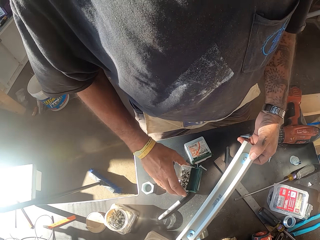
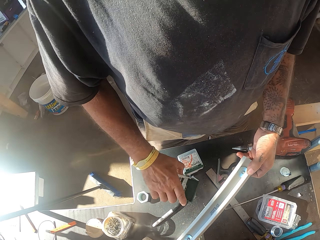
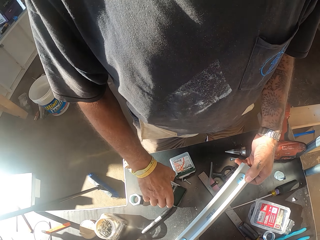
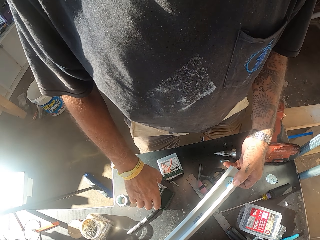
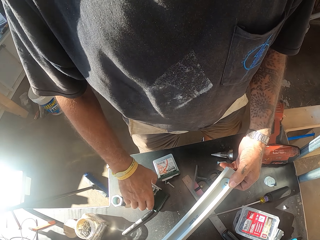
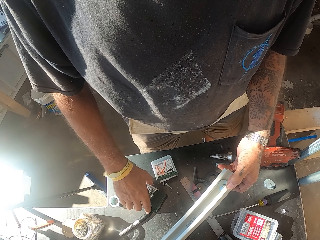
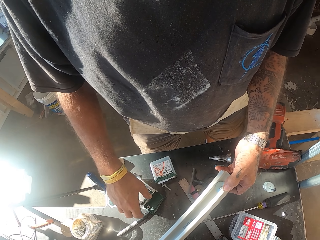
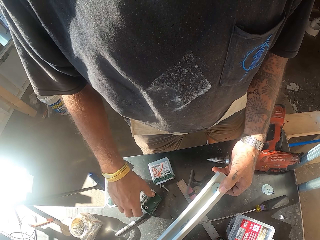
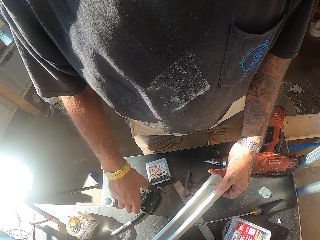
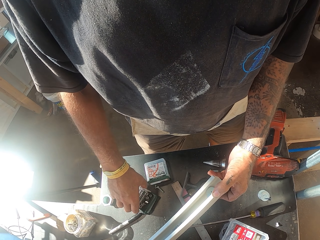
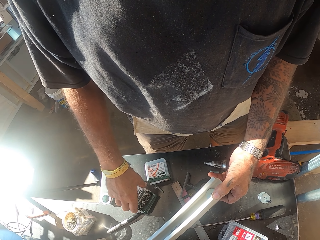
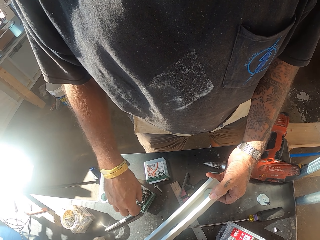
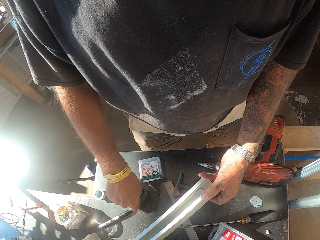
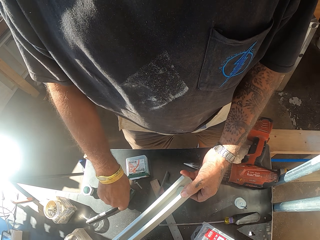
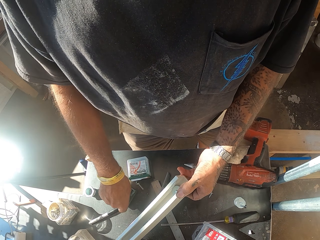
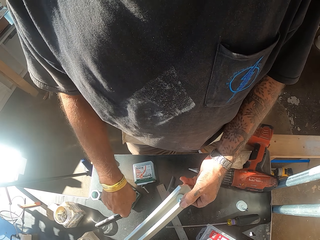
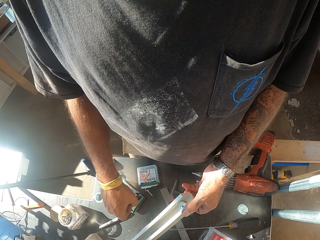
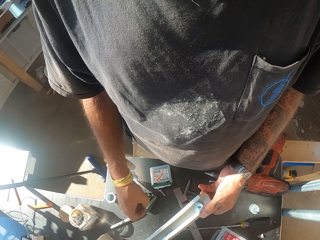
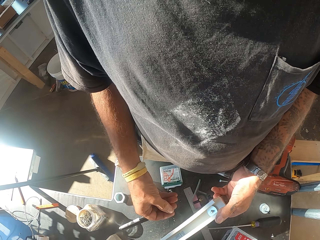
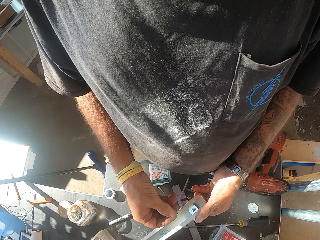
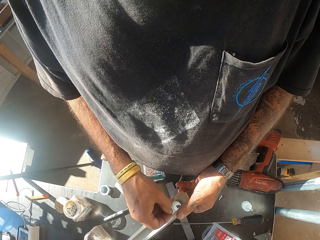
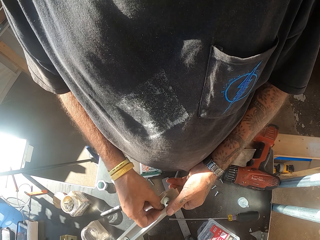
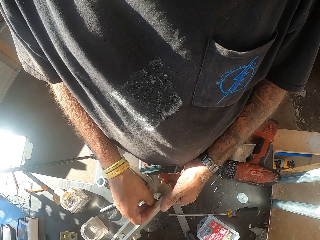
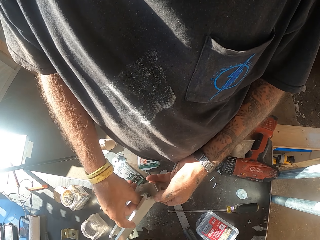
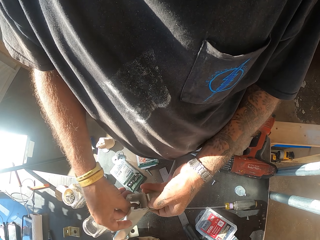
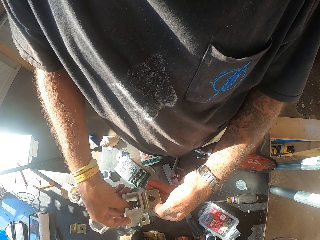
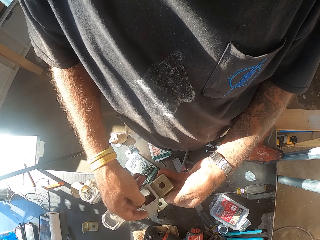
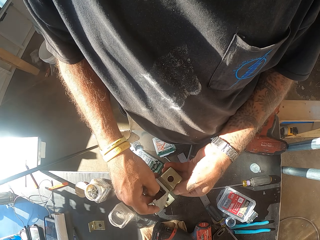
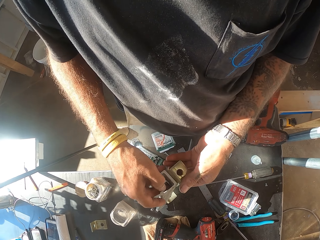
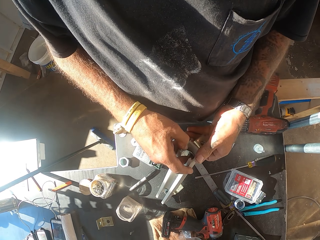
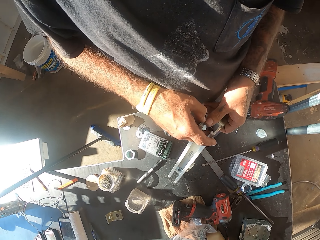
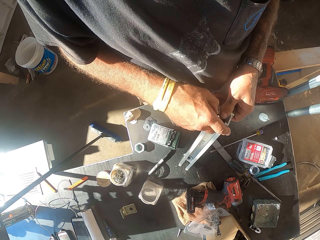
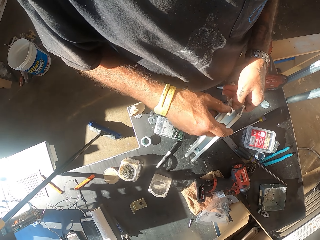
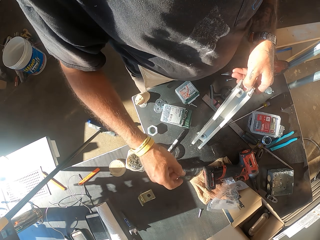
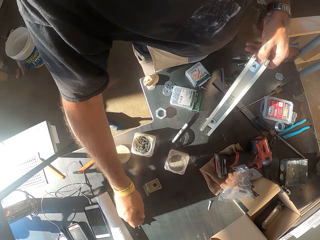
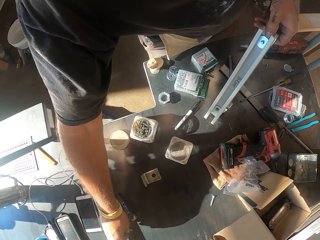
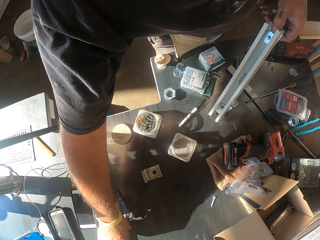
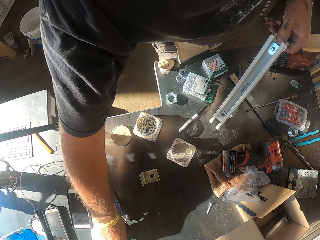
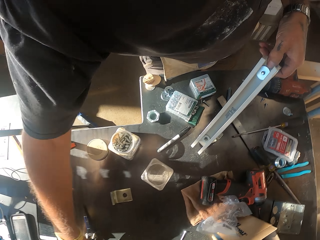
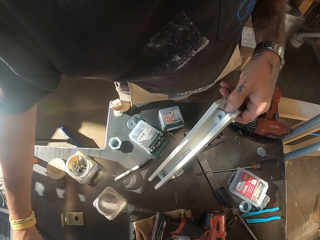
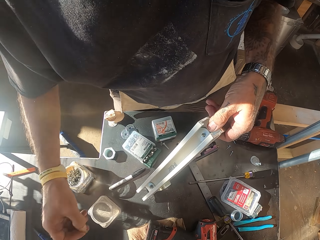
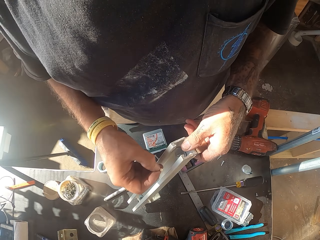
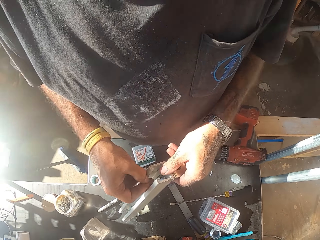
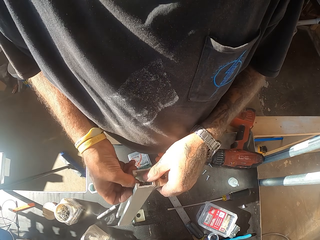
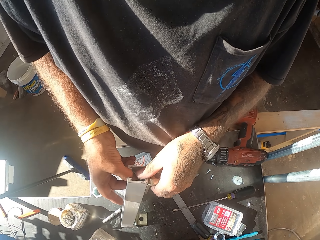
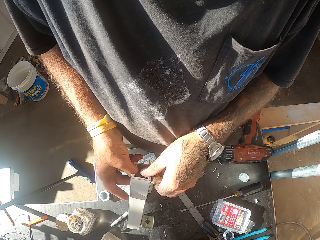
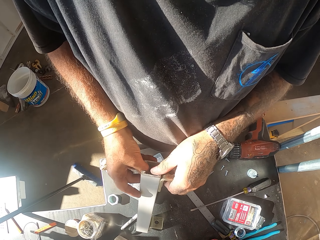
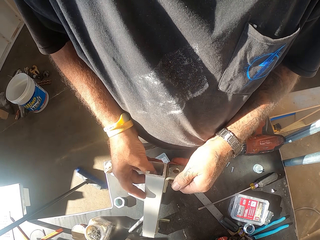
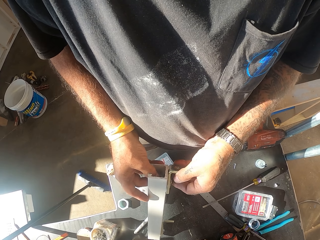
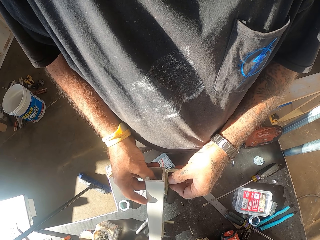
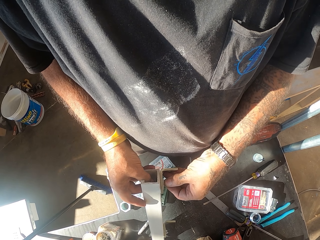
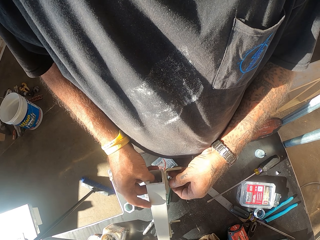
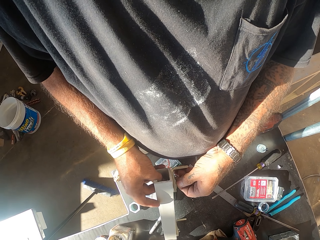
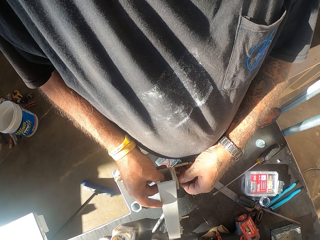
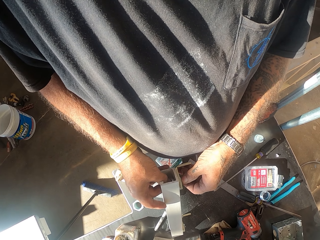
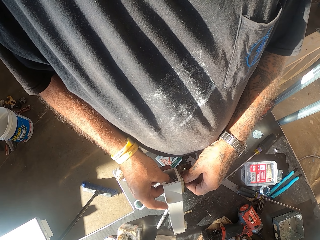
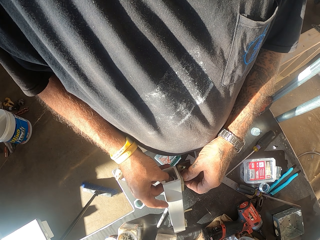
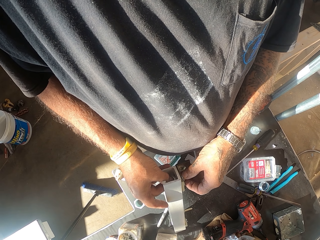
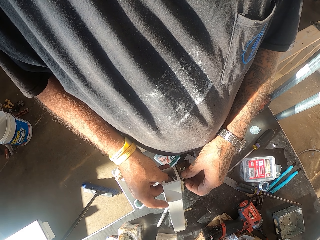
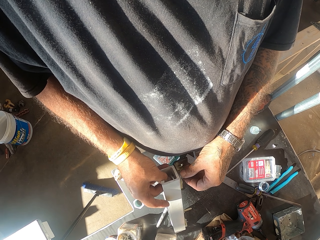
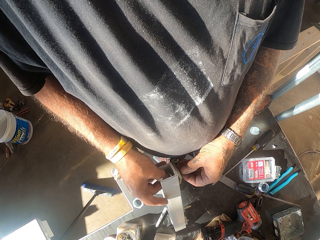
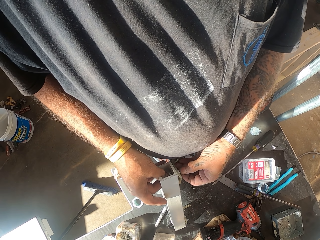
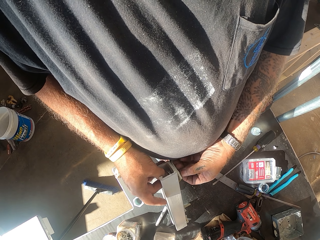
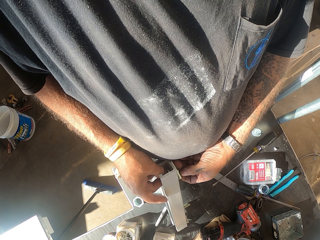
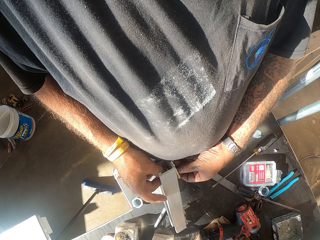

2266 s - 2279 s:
The camera wearer picks up a nut. They fix the nut. They pick up a nut. They fix the nut.

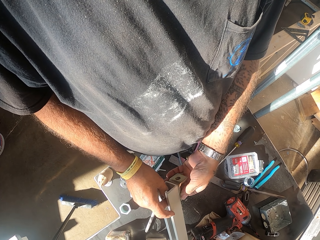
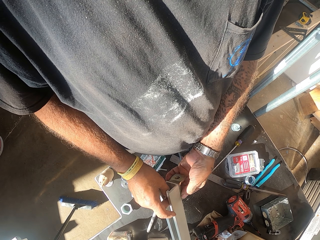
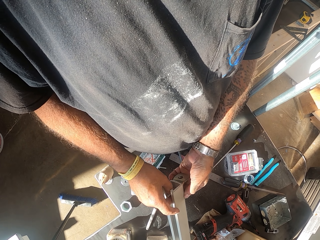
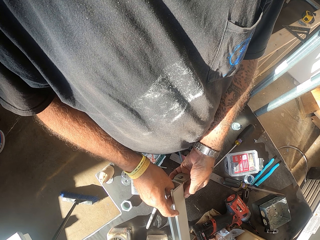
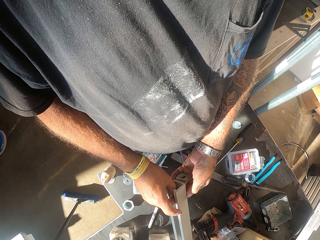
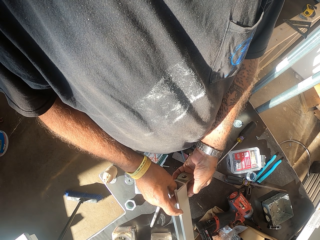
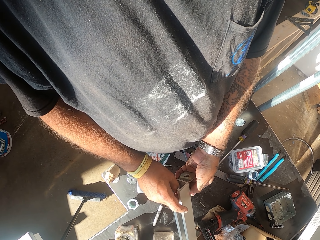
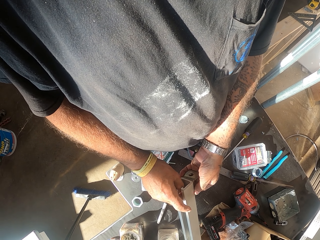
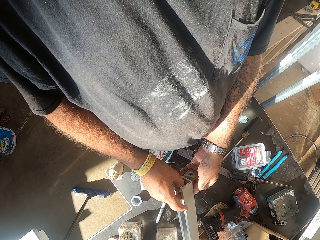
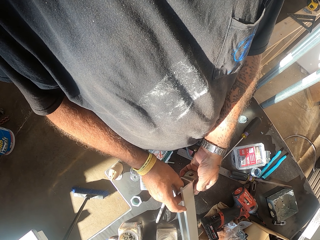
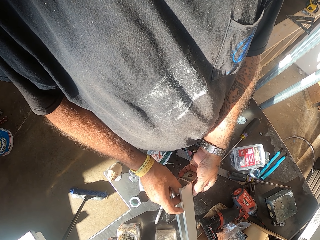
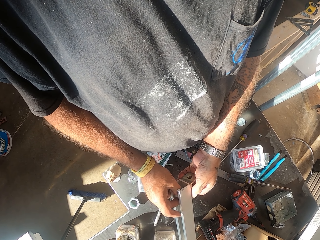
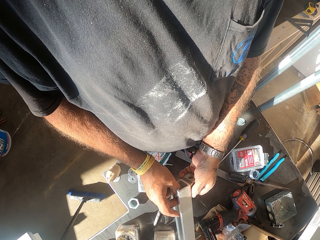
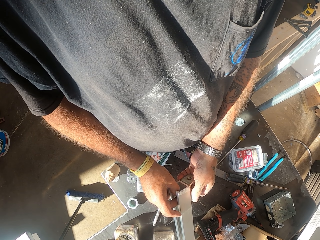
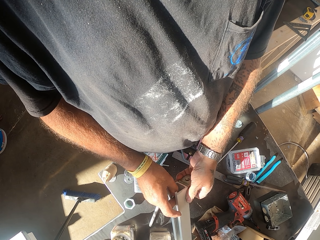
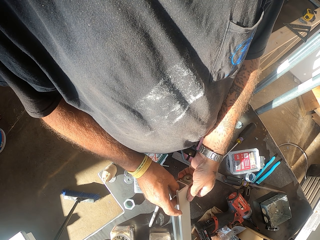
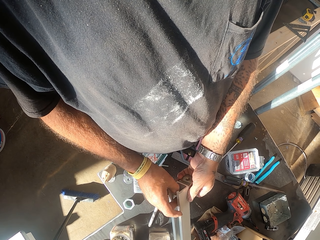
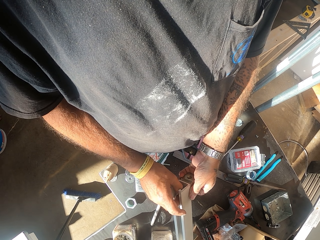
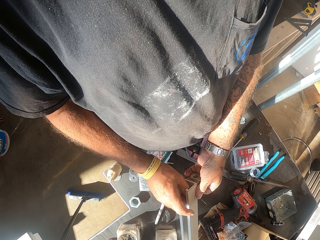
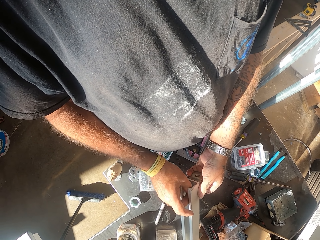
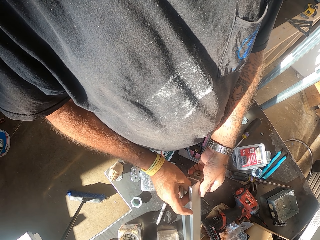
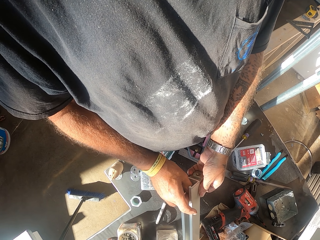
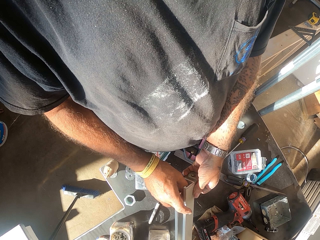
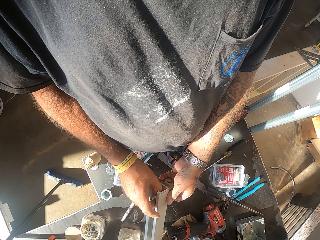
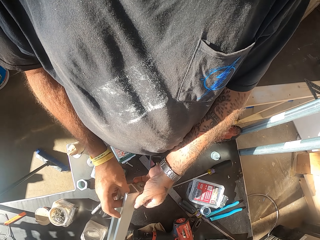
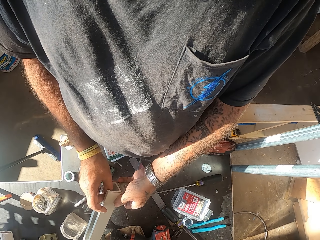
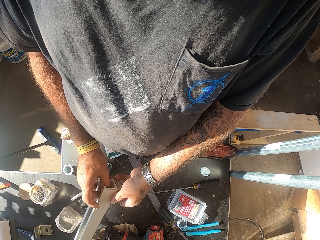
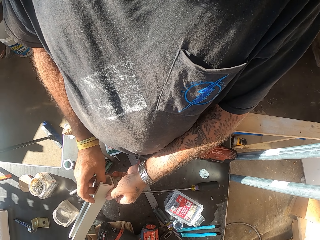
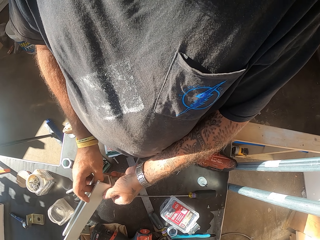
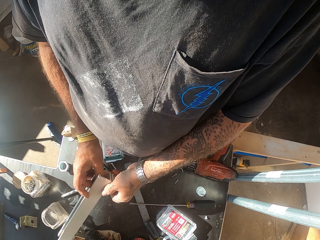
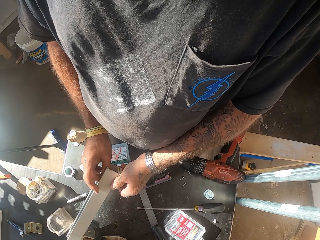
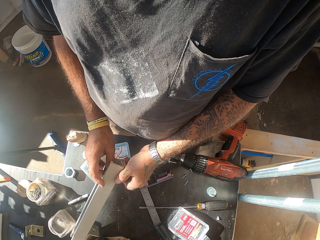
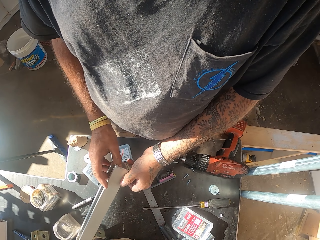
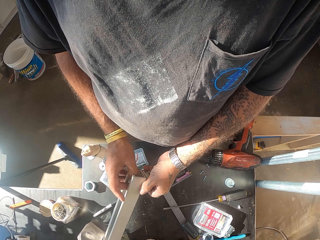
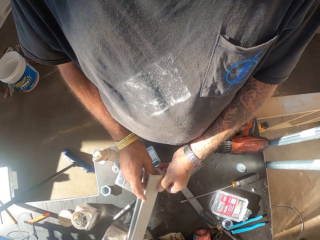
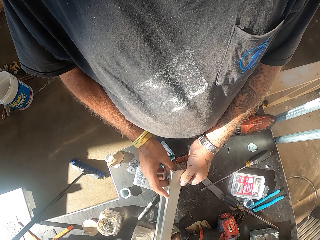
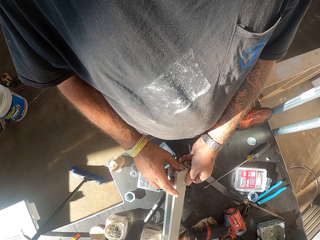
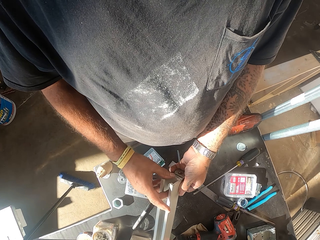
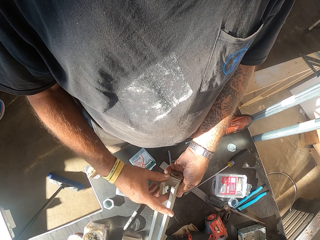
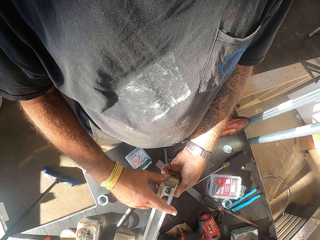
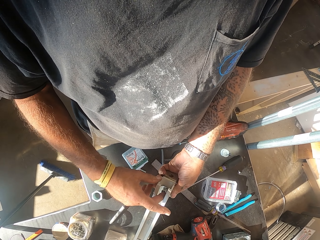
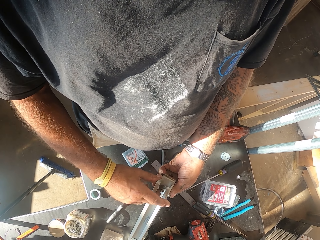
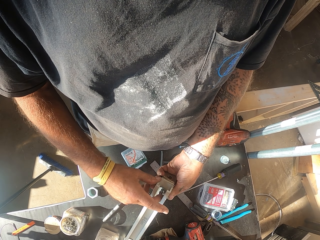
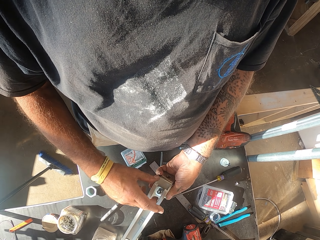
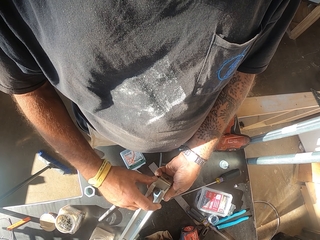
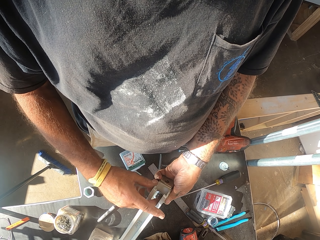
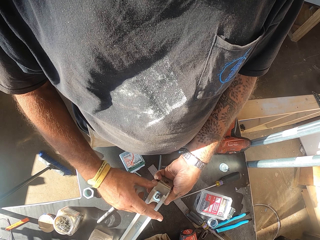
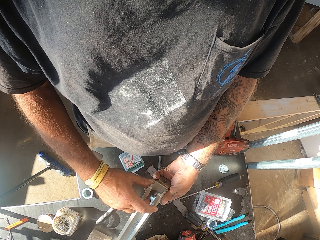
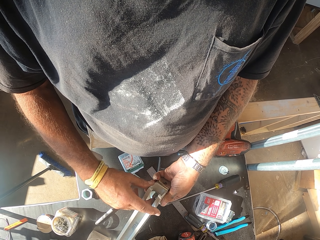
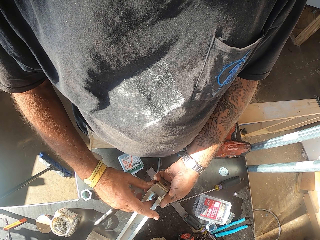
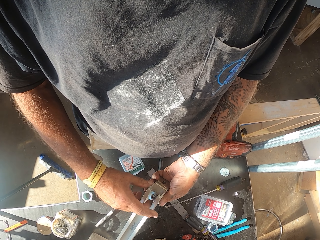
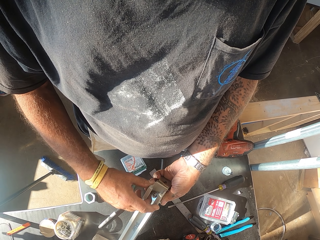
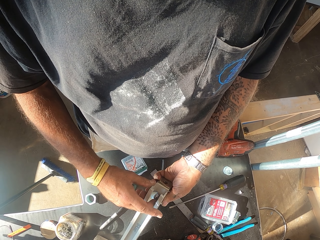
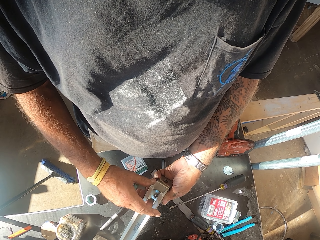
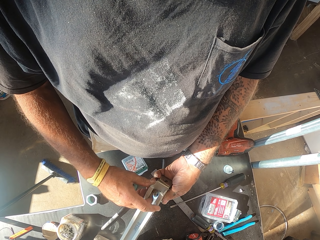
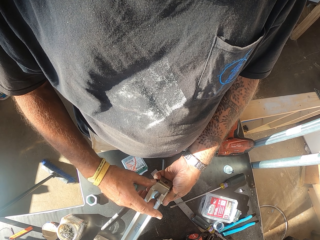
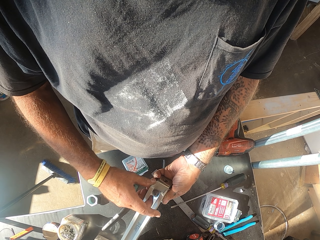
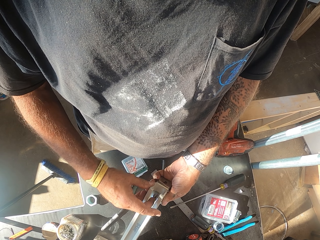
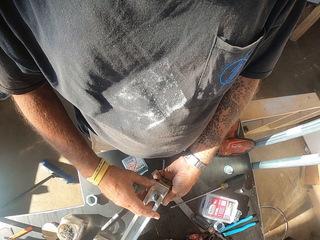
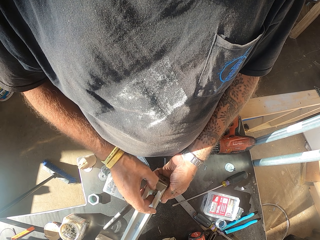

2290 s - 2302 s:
The camera wearer fastens a plastic rail. They tighten the nut. They turn around. They fasten the nut.
